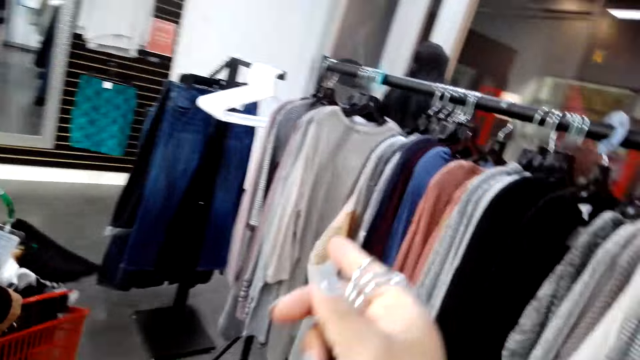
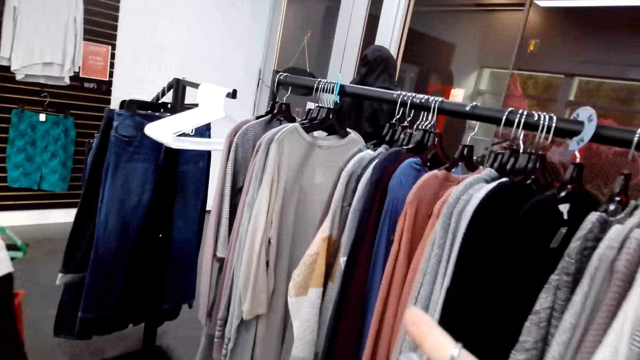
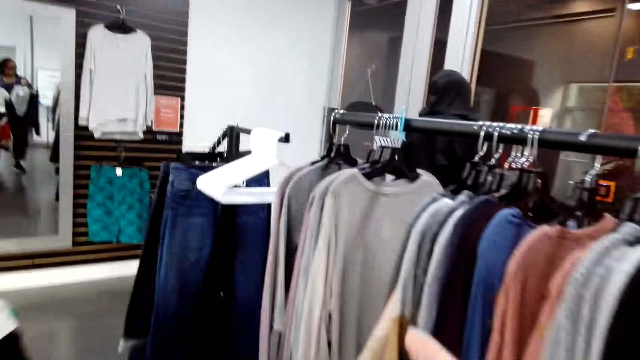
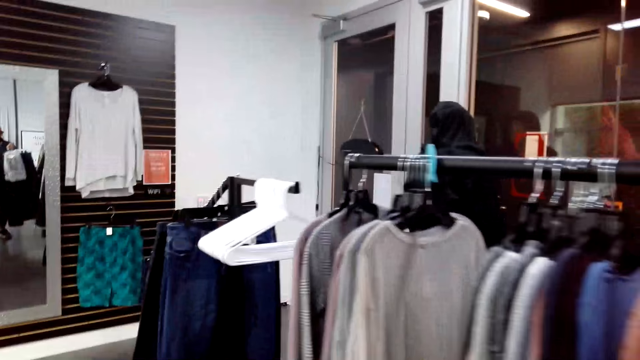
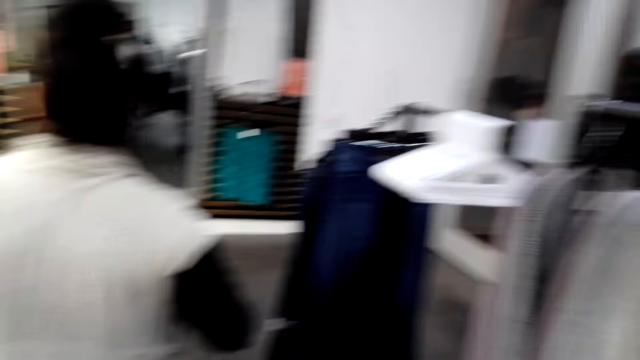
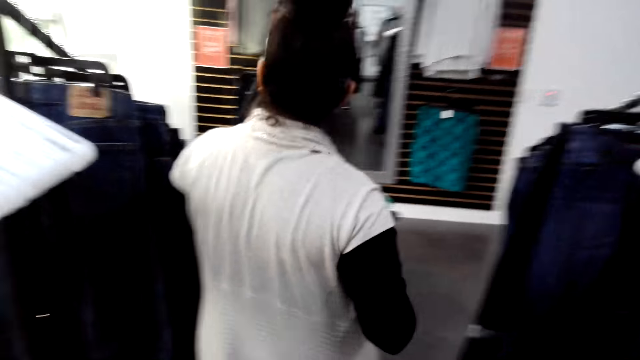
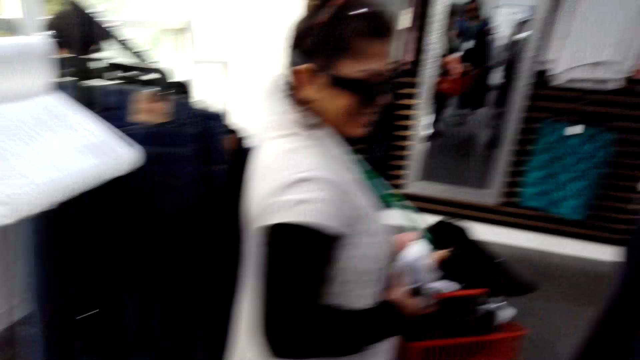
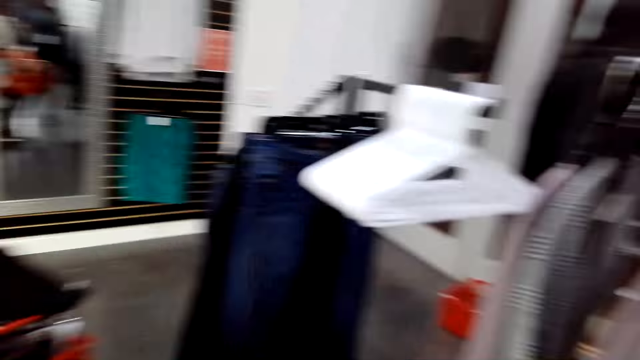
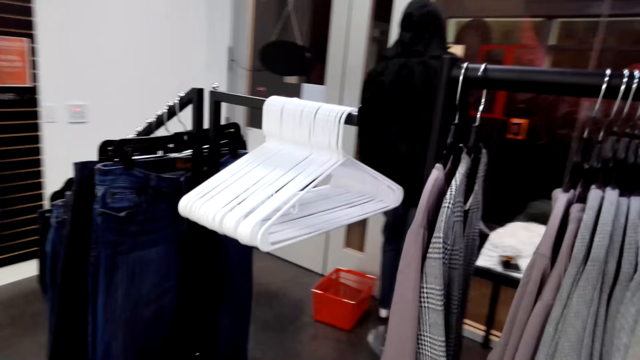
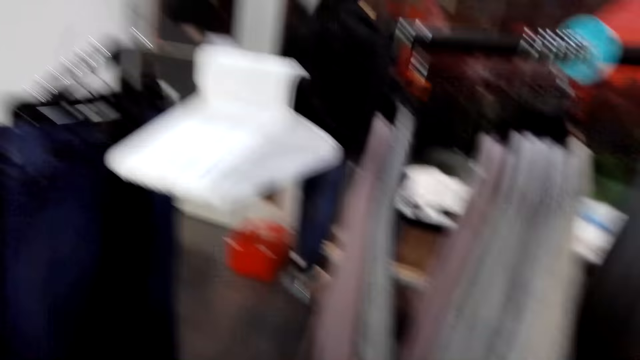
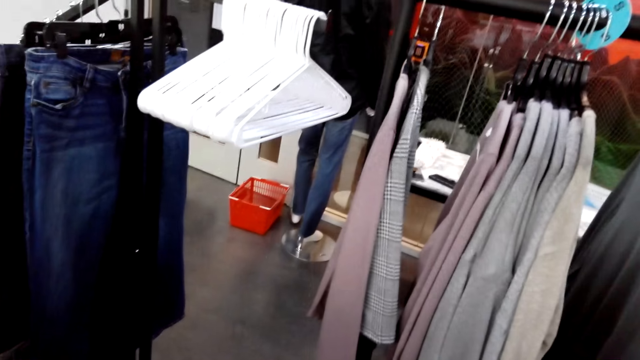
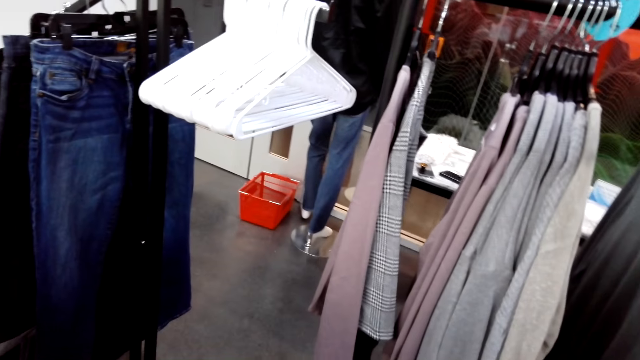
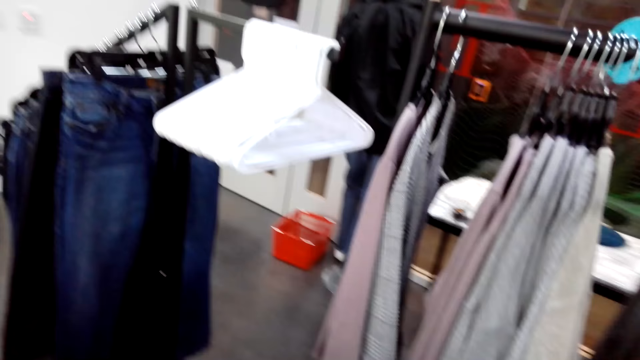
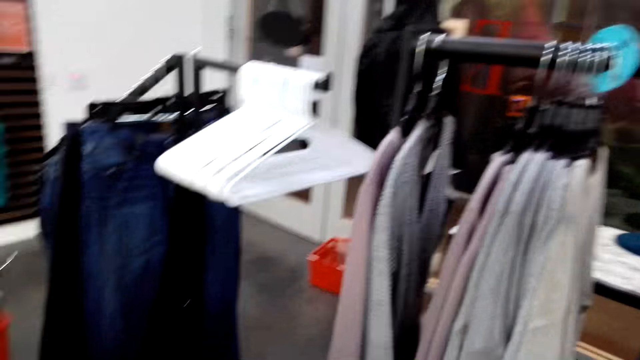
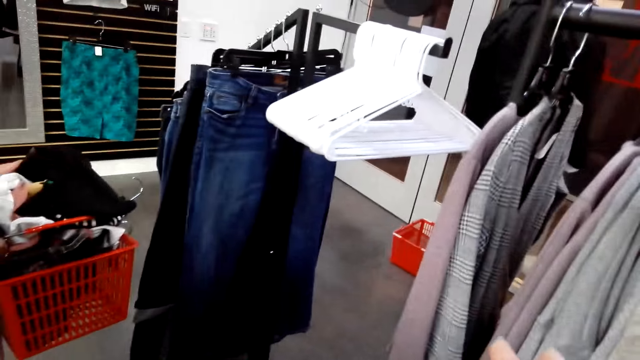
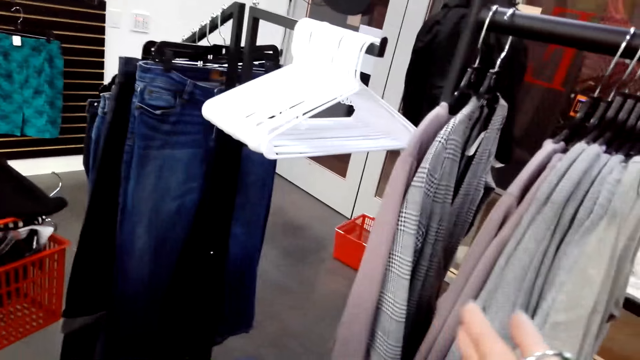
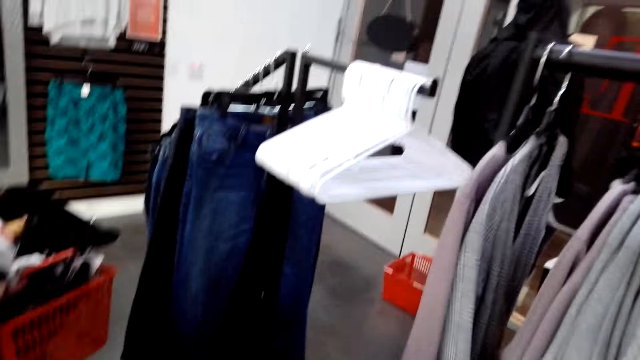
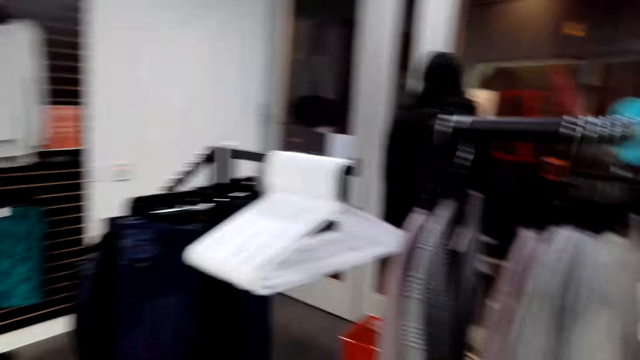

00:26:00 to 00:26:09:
The camera wearer turns to the side. They walk around. A man turns to the side. The camera wearer turns to the side.

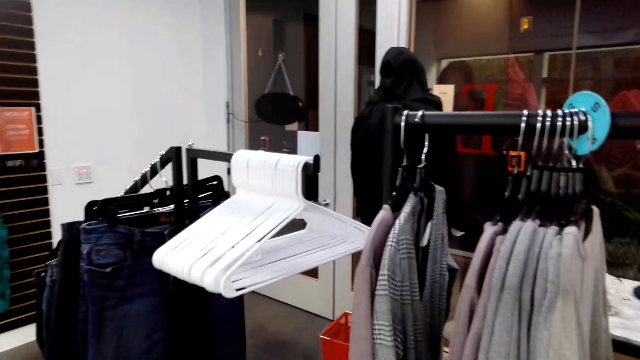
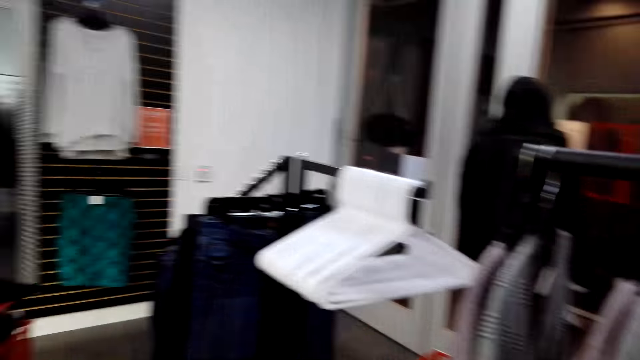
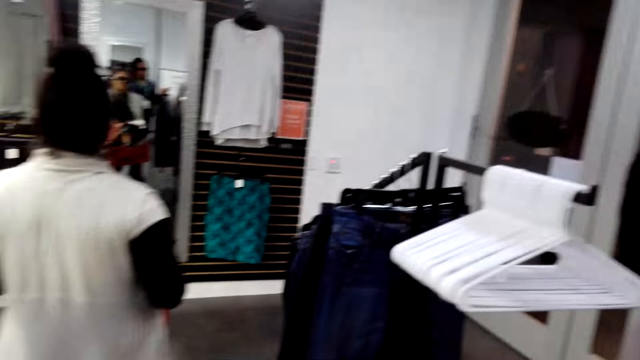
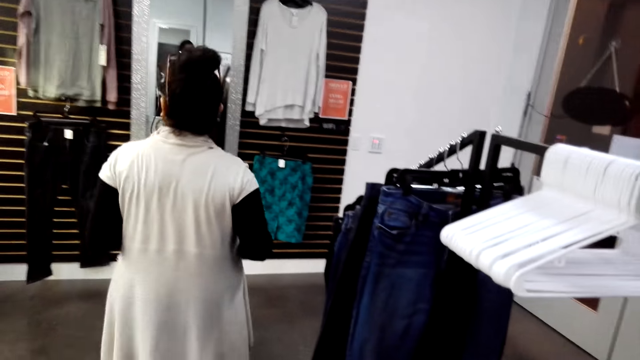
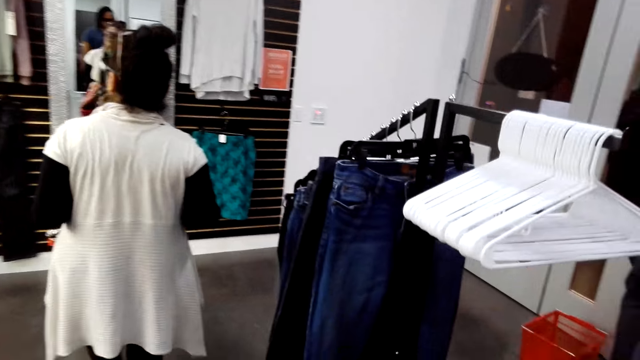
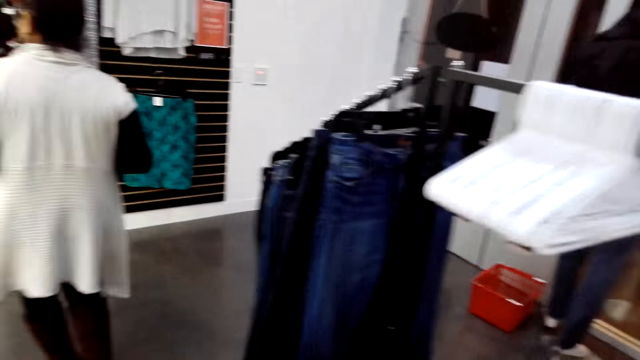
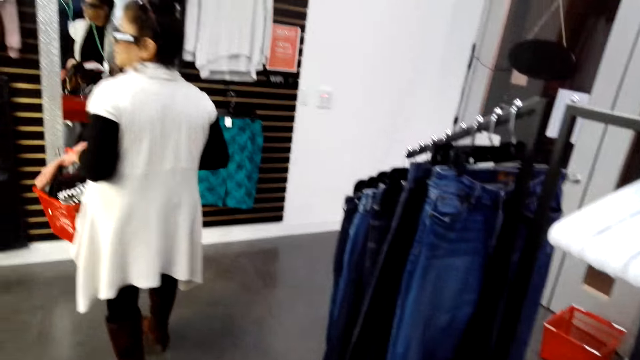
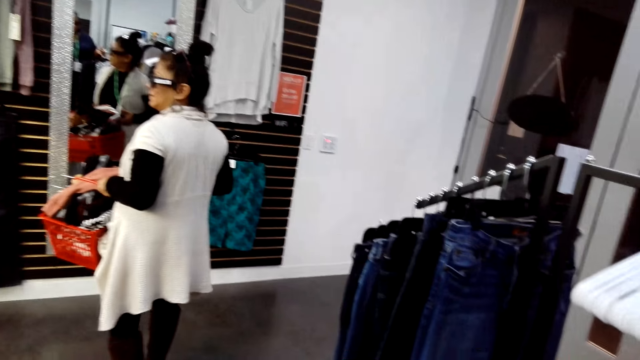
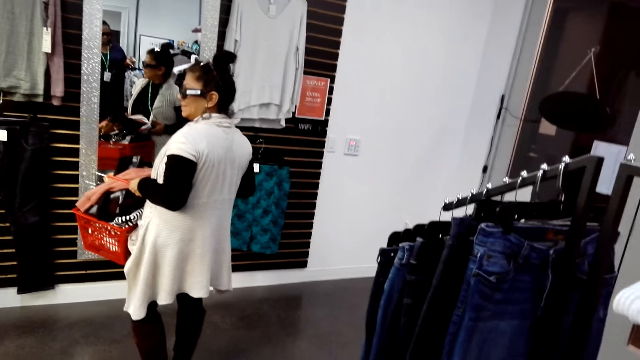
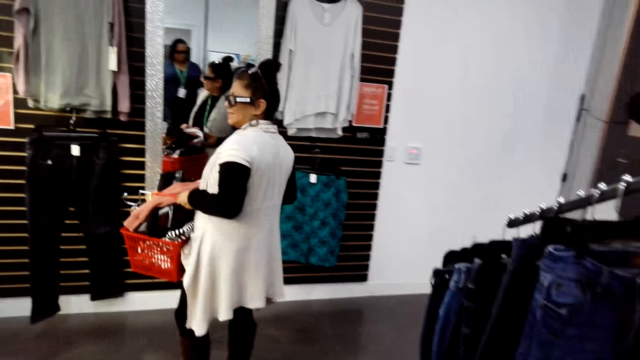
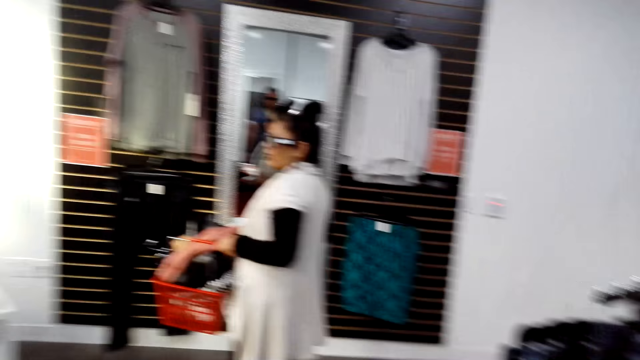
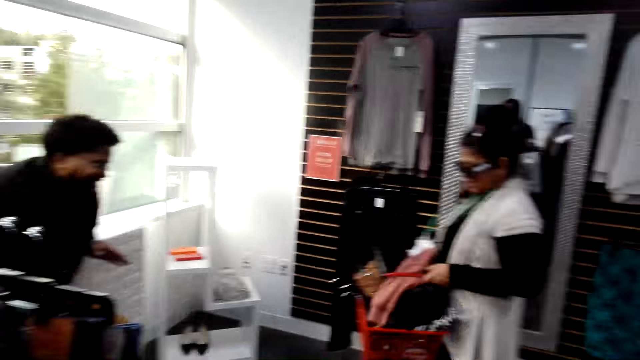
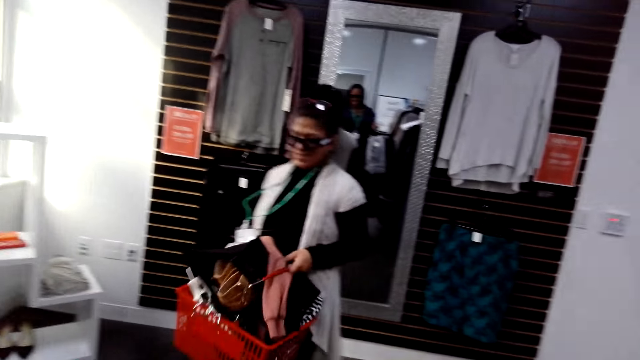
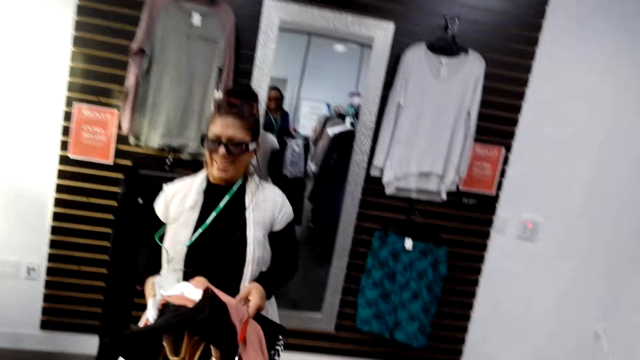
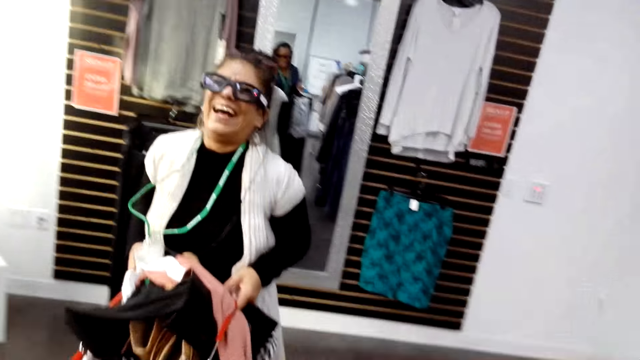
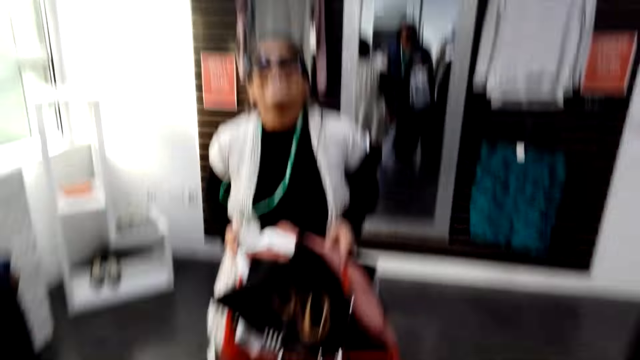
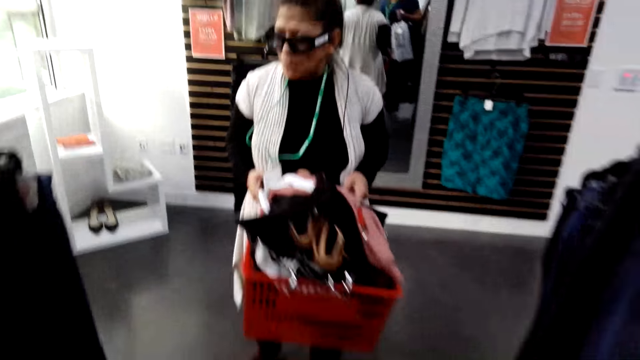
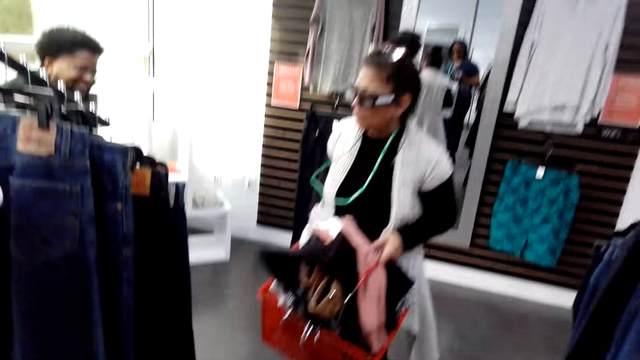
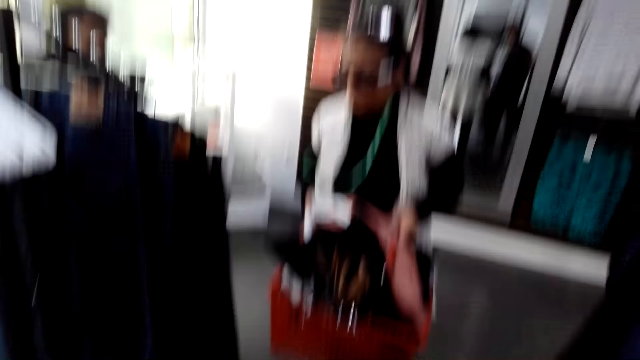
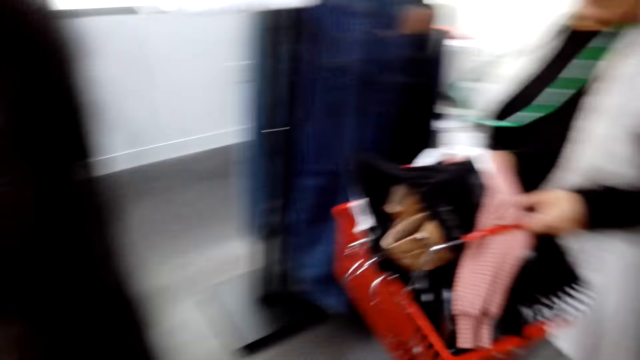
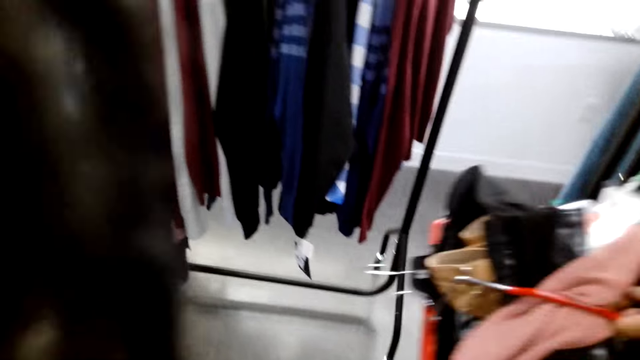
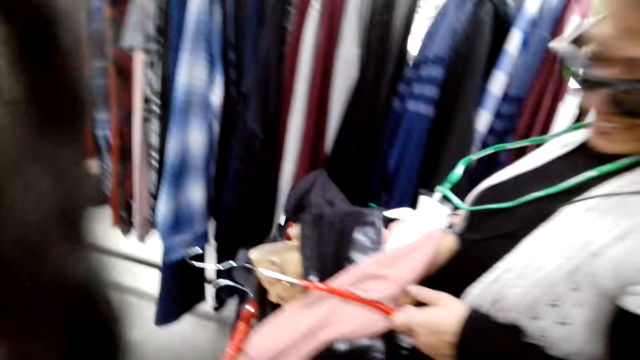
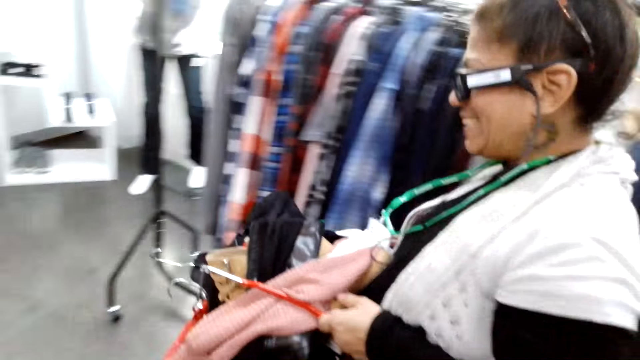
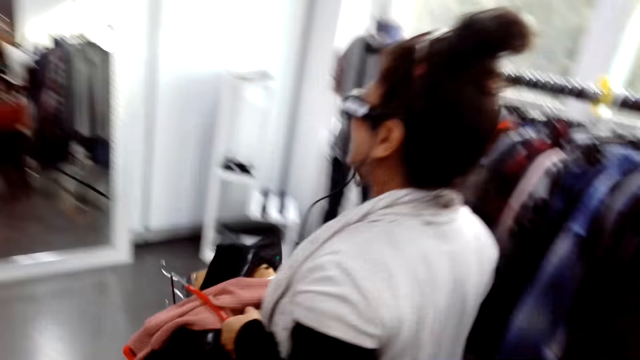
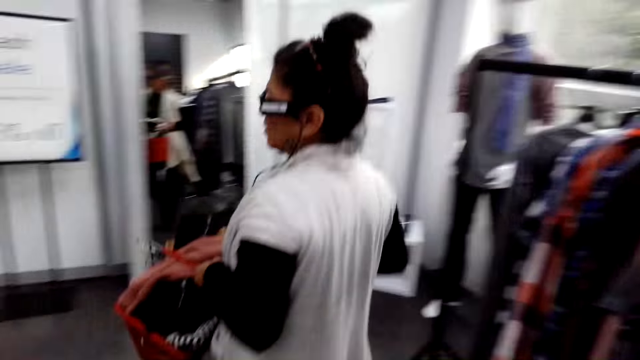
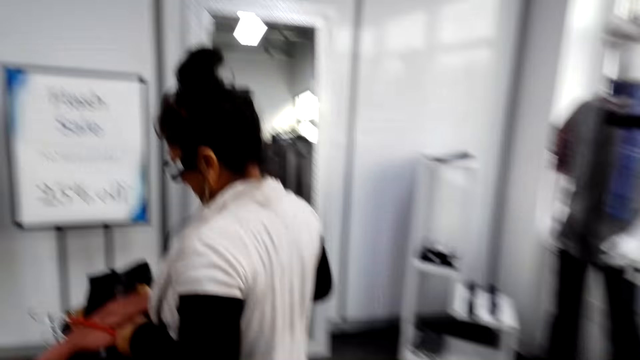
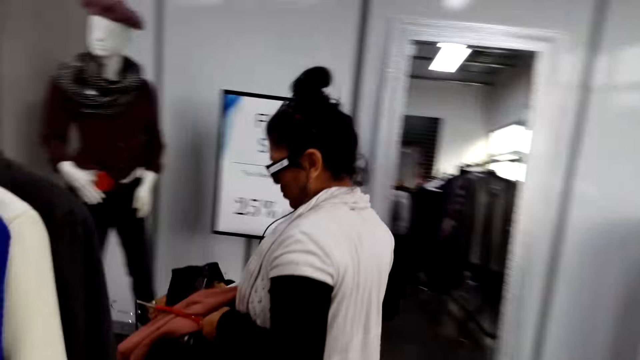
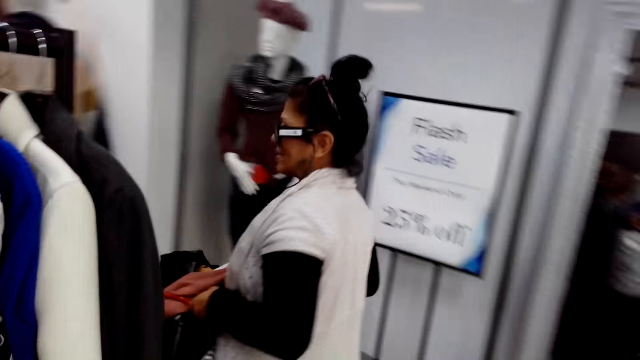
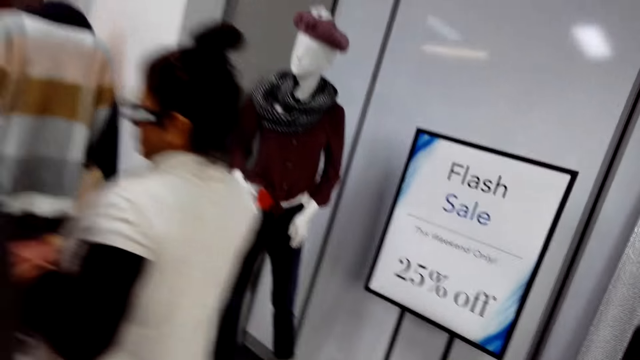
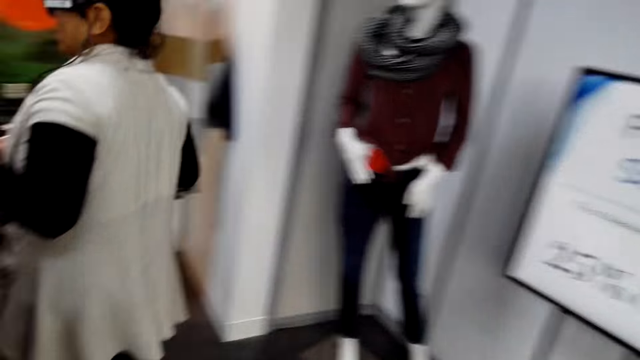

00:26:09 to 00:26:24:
A man walks around and turns to the side. The camera wearer walks around. They turn to the side. The man holds a trolley with clothes. A woman holds clothes. The camera wearer walks around. They walk around again.
